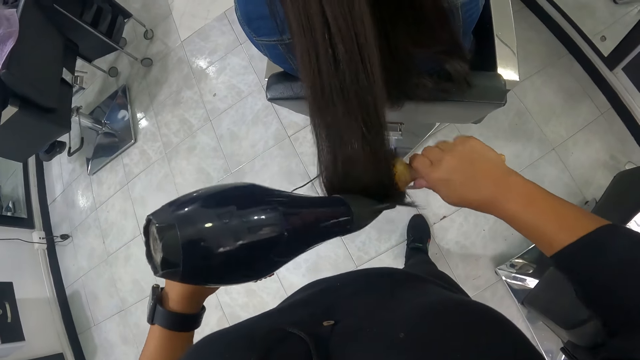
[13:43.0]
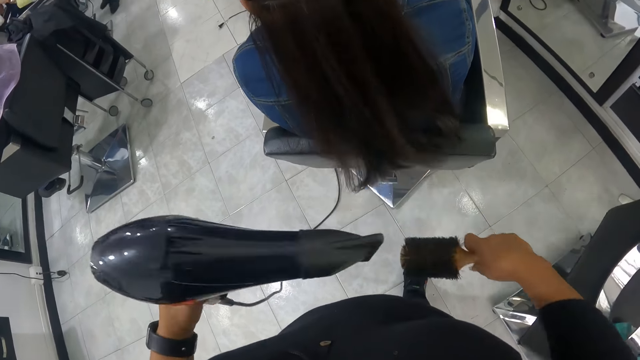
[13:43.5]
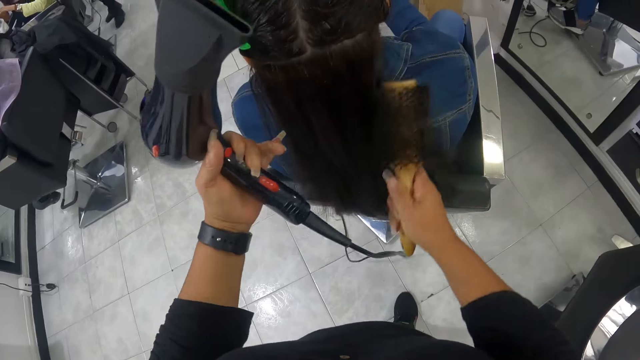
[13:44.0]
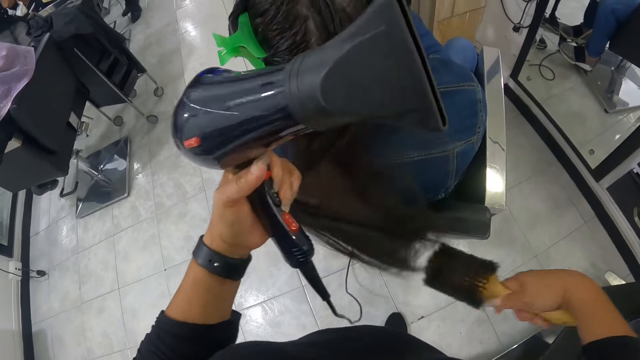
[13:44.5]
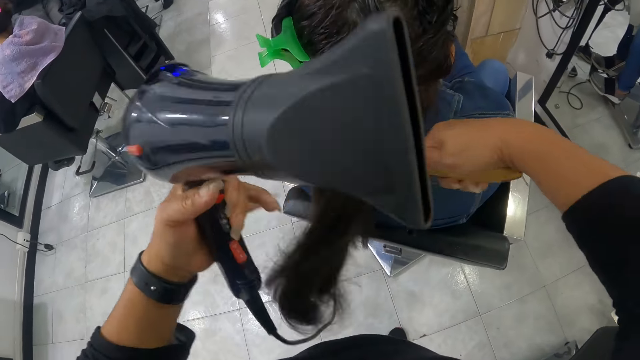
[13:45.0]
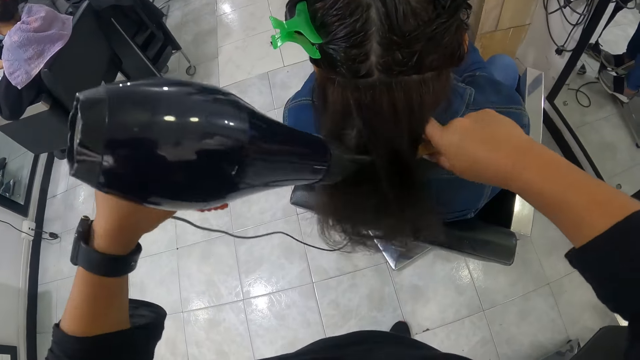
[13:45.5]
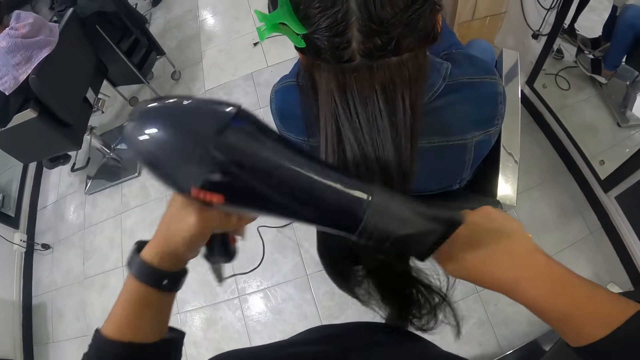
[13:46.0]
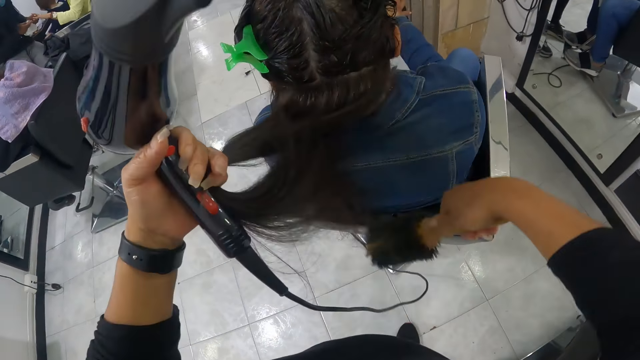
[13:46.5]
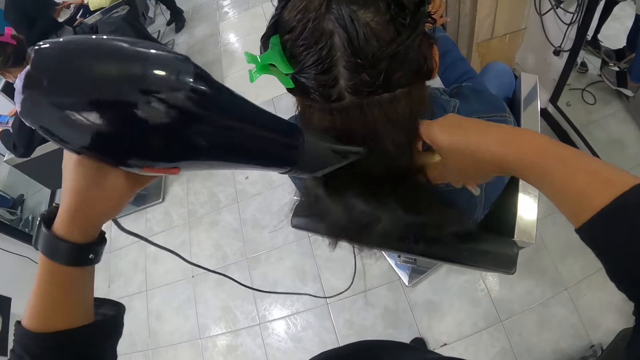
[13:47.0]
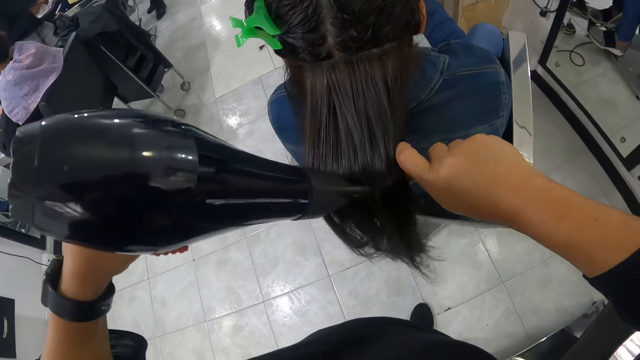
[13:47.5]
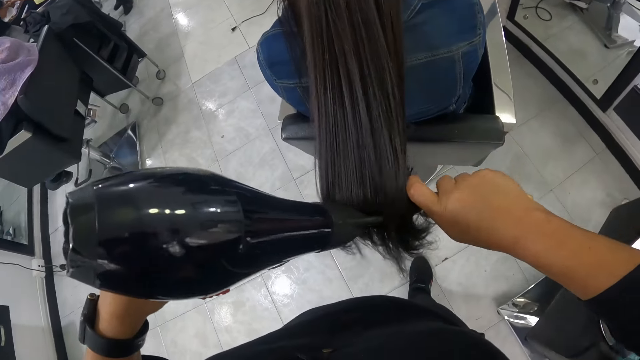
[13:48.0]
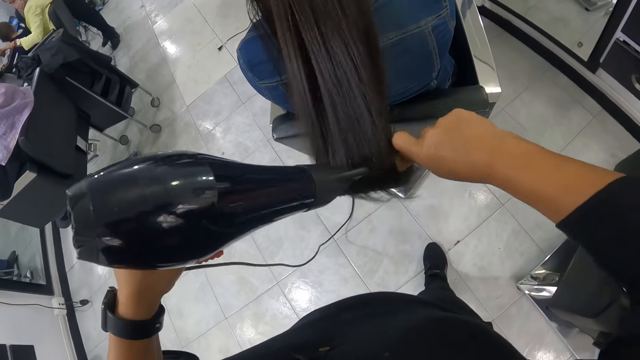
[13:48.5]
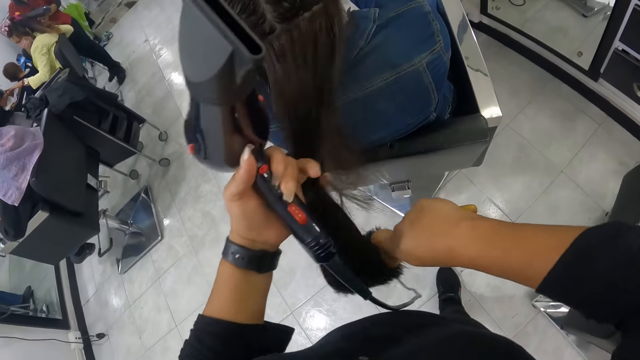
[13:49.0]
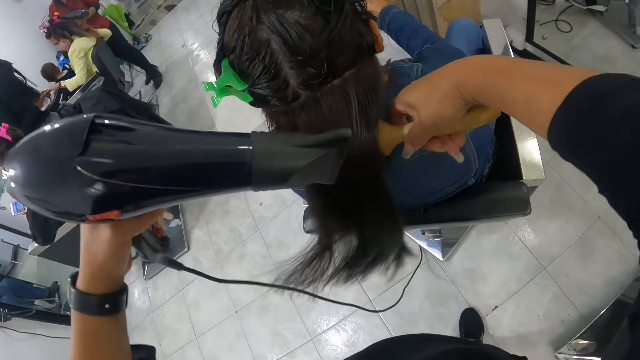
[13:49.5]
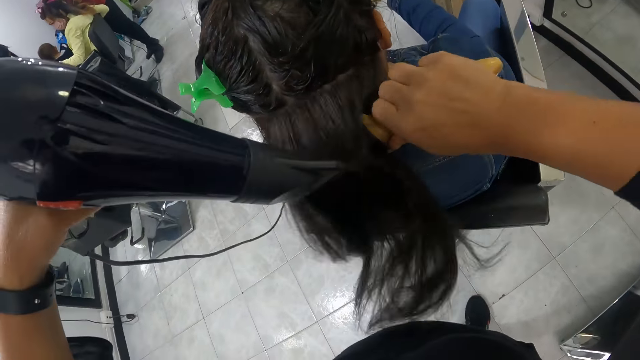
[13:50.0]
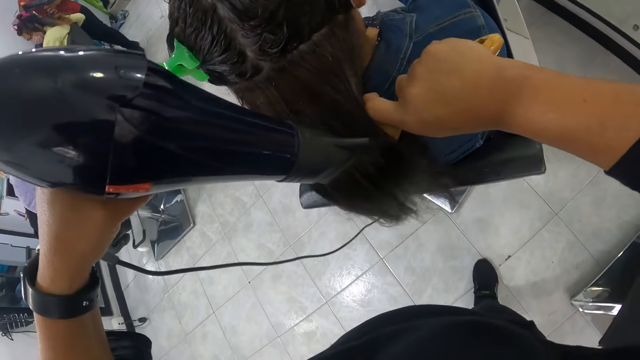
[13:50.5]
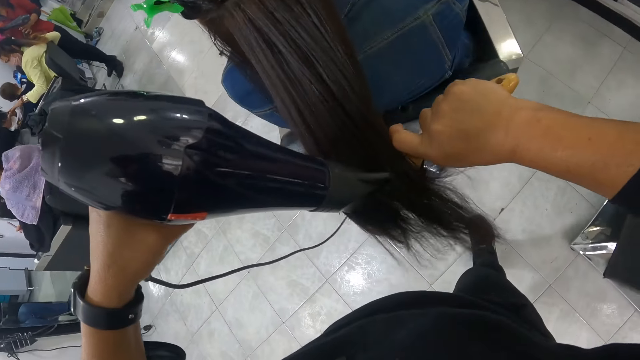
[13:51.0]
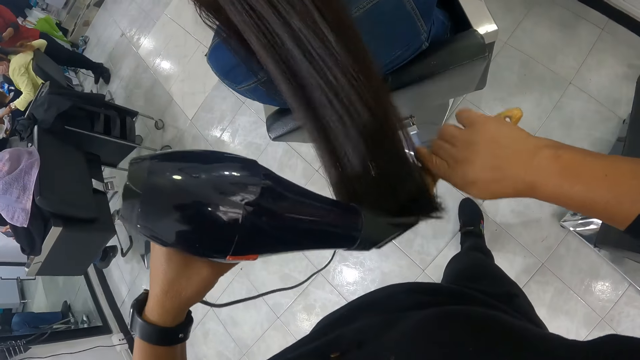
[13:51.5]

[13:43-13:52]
The camera wearer smoothens the hair of the woman on the chair with the brush in her right hand. She dries the hair of the woman on the chair with the hair dryer in her left hand. She holds the hair of the woman on the chair with her left hand. She smoothens the hair of the woman on the chair with the brush in her right hand. She dries the hair of the woman on the chair with the hair dryer in her left hand. She holds the hair of the woman on the chair with her left hand. She smoothens the hair of the woman on the chair with the brush in her right hand. She dries the hair of the woman on the chair with the hair dryer in her left hand.

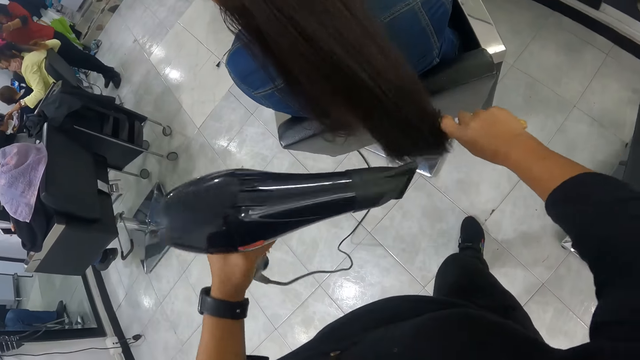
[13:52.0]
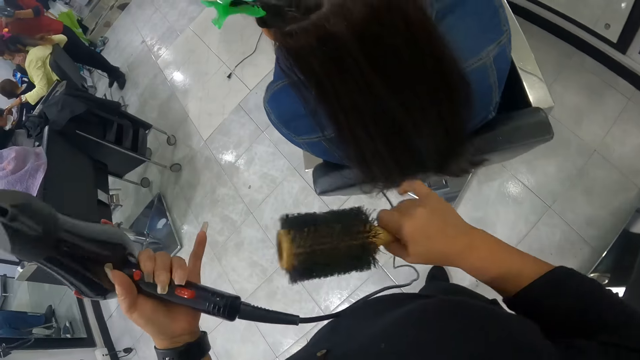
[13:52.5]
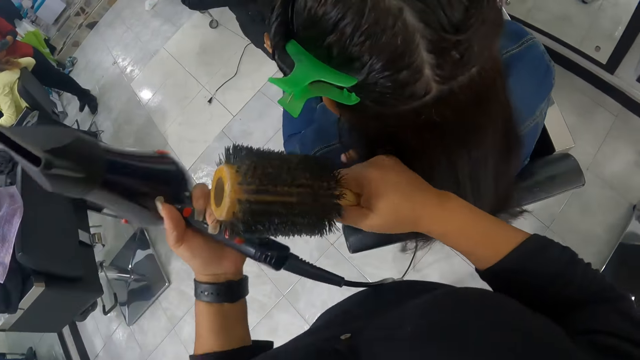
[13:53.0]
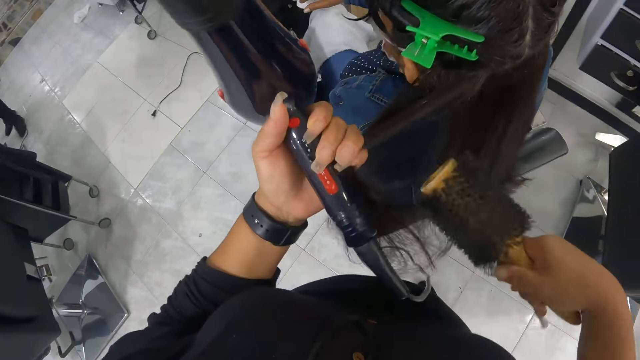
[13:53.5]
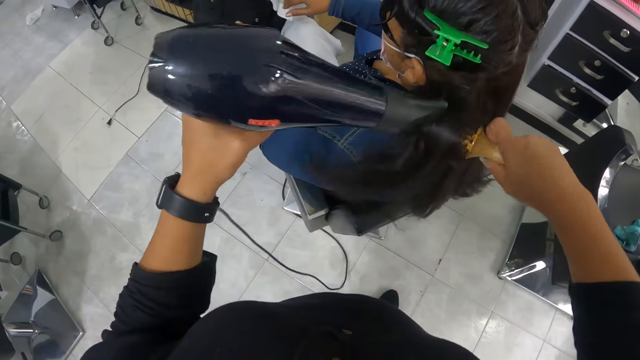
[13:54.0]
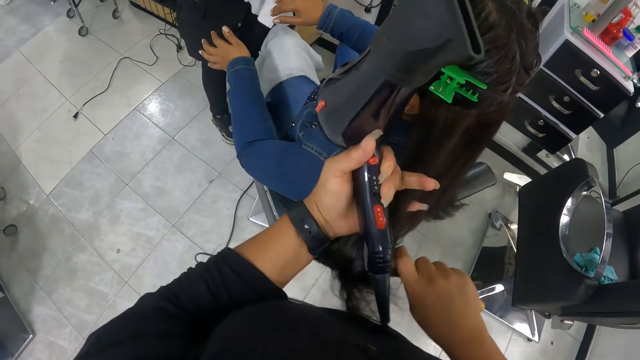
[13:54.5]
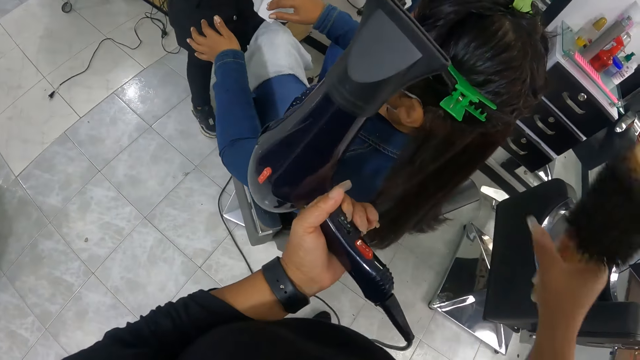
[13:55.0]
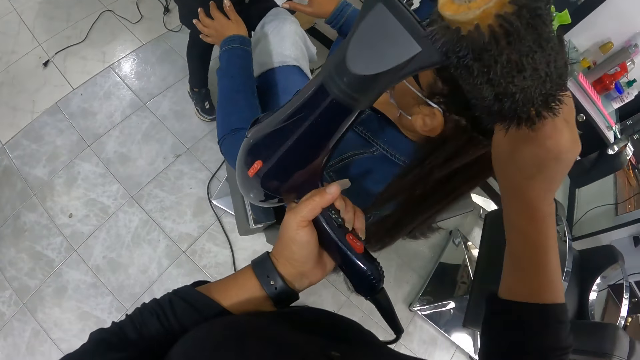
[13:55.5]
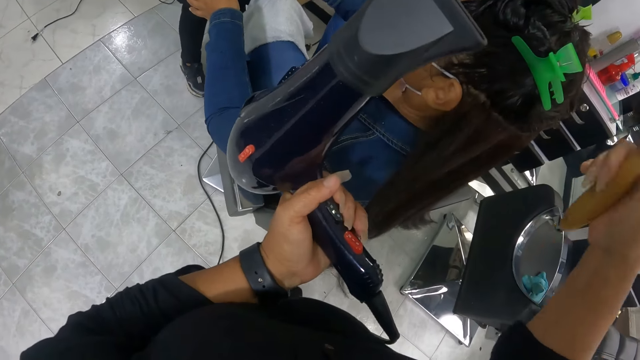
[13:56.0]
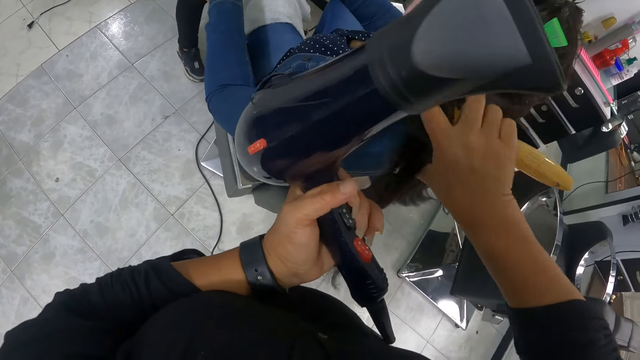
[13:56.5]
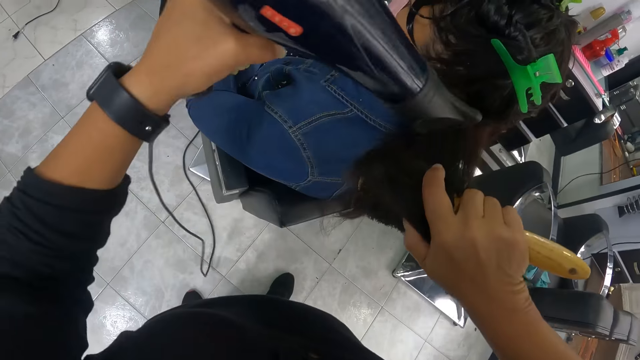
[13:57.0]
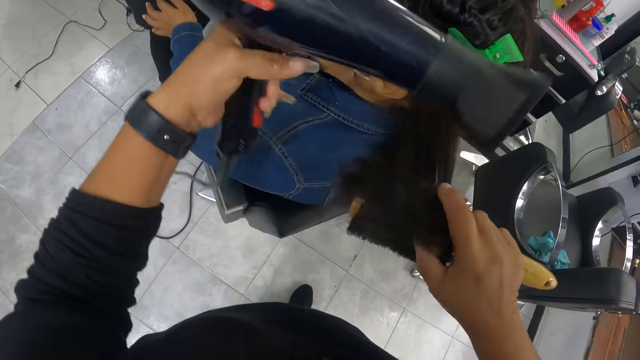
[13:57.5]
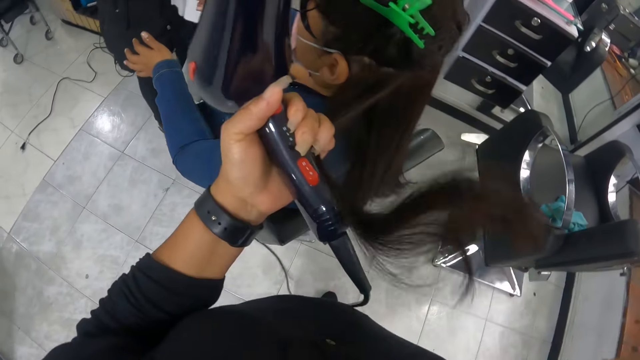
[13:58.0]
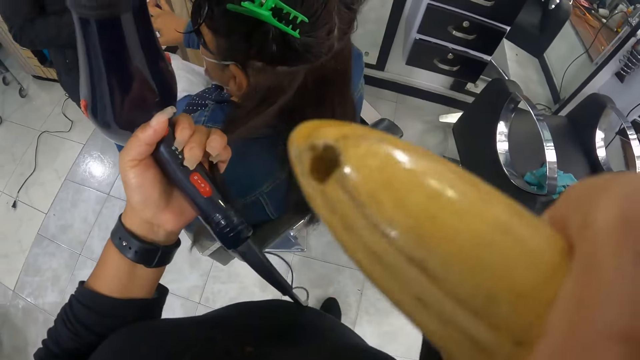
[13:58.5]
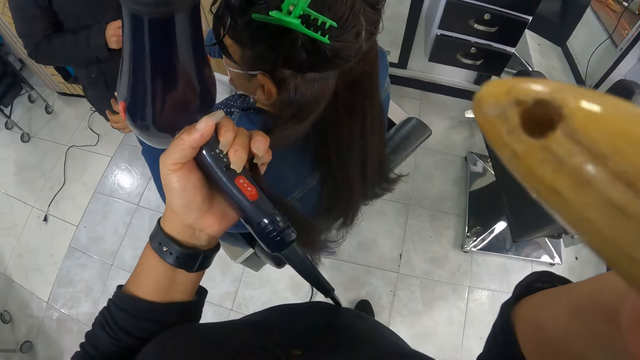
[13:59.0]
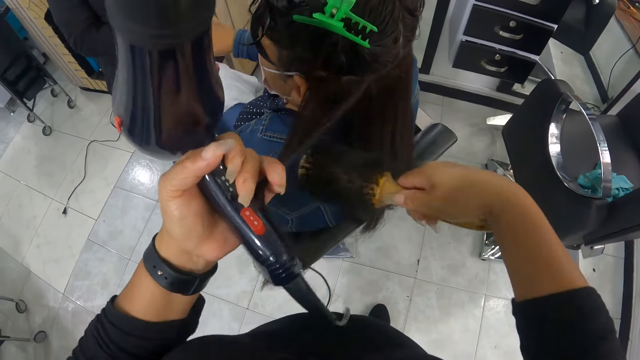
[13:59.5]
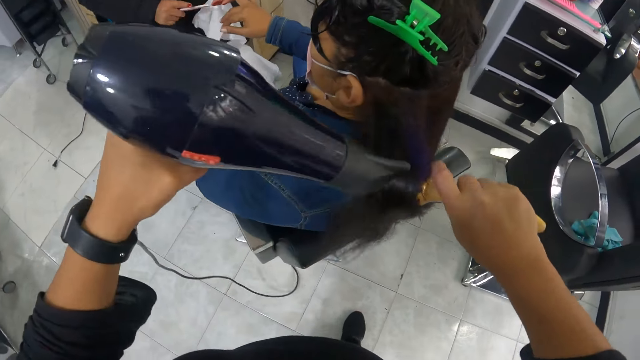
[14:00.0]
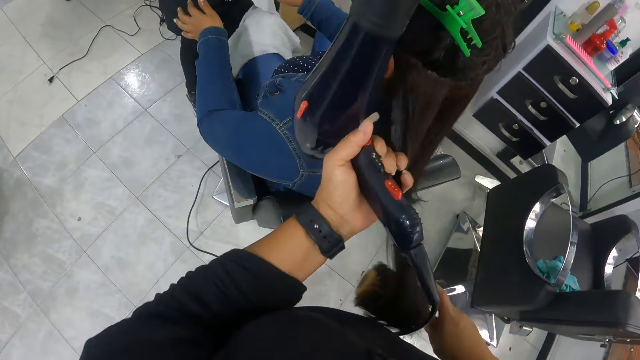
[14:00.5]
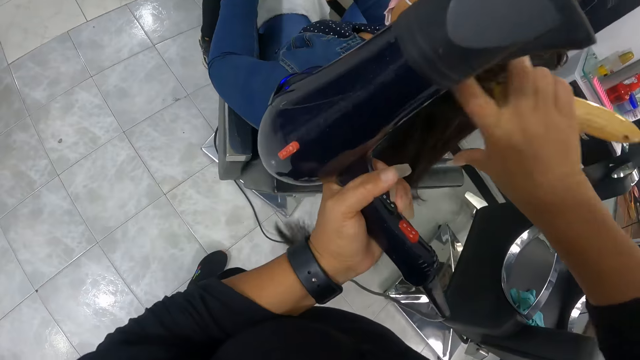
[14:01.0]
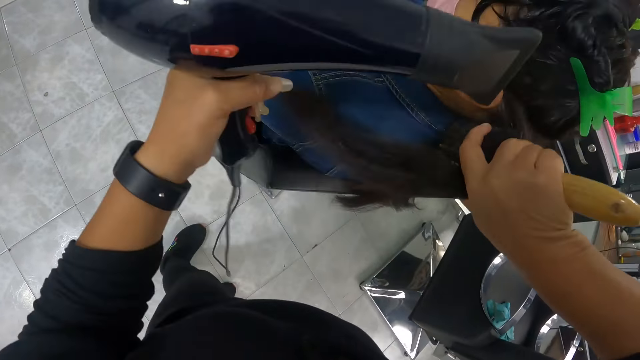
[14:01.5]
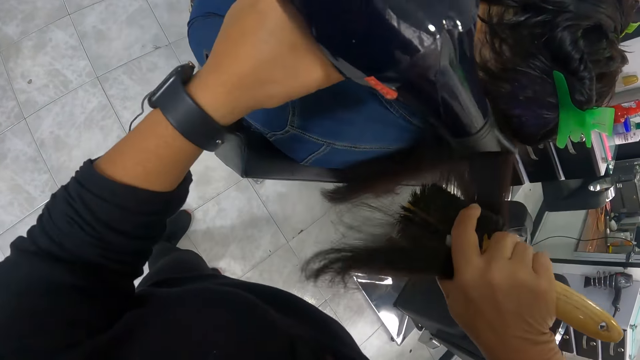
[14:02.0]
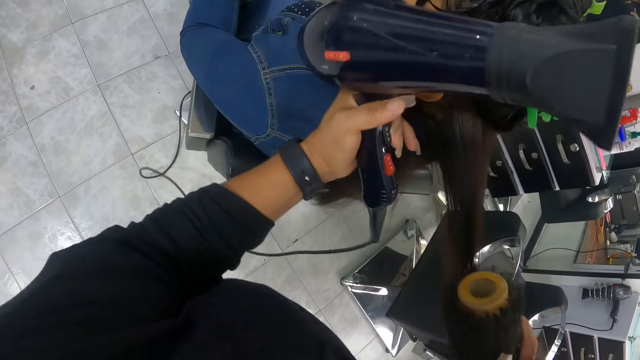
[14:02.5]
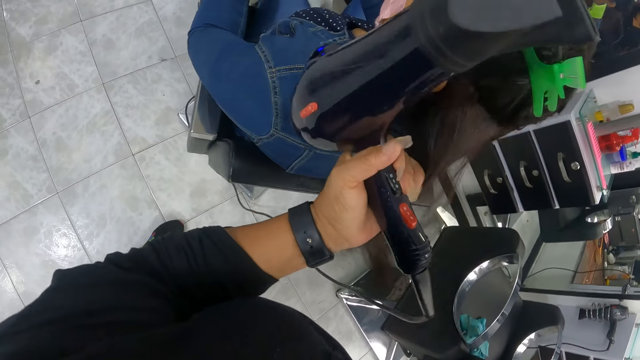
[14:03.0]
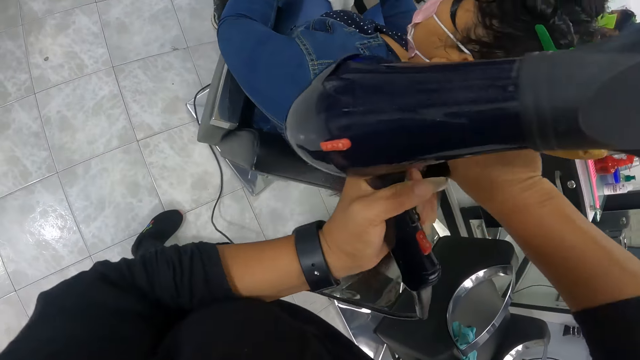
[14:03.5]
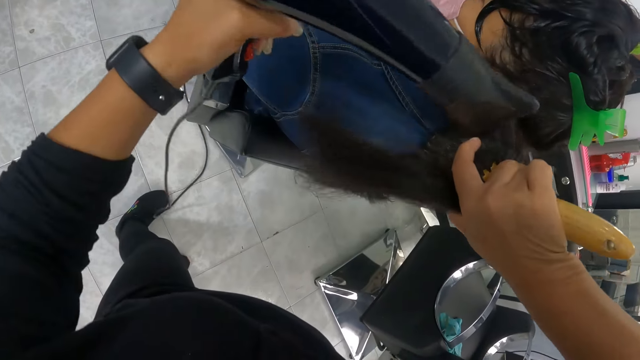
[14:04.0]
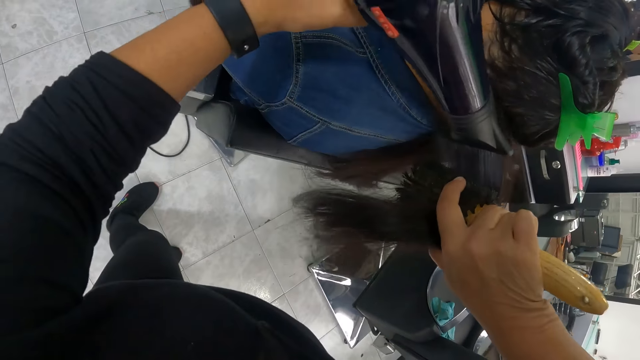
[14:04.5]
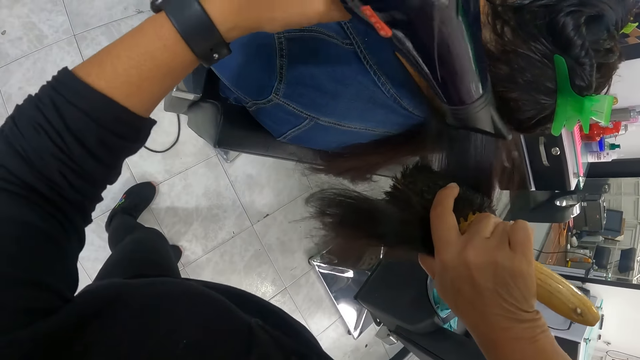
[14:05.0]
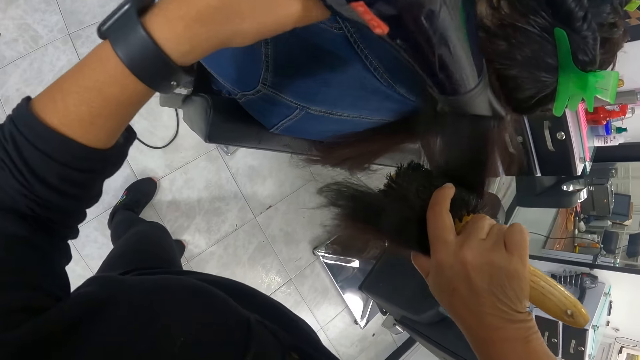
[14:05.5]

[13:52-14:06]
The camera wearer holds the hair of the woman on the chair with her right hand. She divides the hair. She holds the hair of the woman on the chair with her left hand. She smoothens the hair of the woman on the chair with the brush in her right hand. She dries the hair of the woman on the chair with the hair dryer in her left hand. She holds the hair of the woman on the chair with her left hand. She holds a clip on the hair of the woman on the chair with her right hand. She touches the hair clip. She holds the hair of the woman on the chair with both hands. She dries the hair of the woman on the chair with the hair dryer in her left hand. She holds the hair of the woman on the chair with her left hand. She touches her face with her right hand. She smoothens the hair of the woman on the chair with the brush in her right hand. She dries the hair of the woman on the chair with the hair dryer in her left hand. She holds the hair of the woman on the chair with her left hand. She holds the hair of the woman on the chair with both hands. She dries the hair of the woman on the chair with the hair dryer in her left hand. She holds the hair of the woman on the chair with her left hand. She holds the hair of the woman on the chair with both hands. She dries the hair of the woman on the chair with the hair dryer in her left hand.
